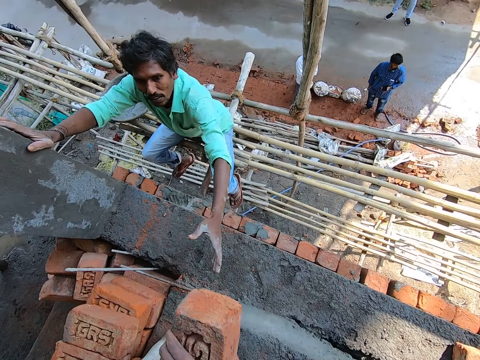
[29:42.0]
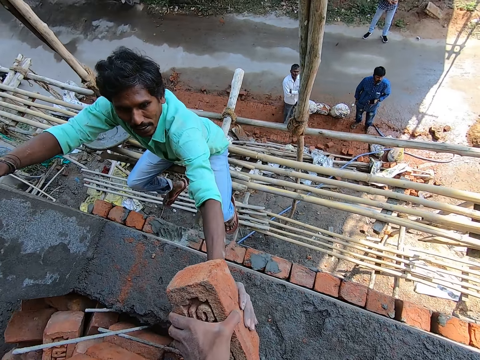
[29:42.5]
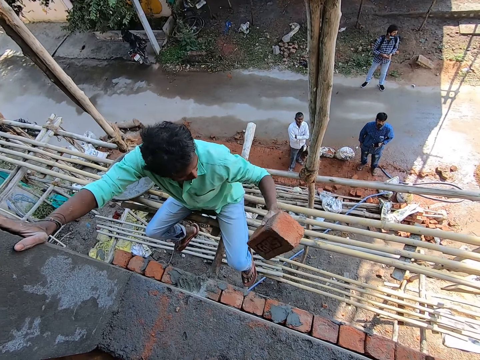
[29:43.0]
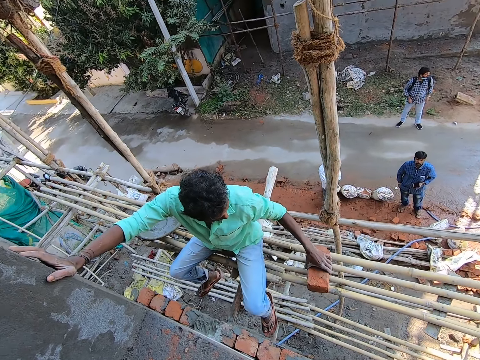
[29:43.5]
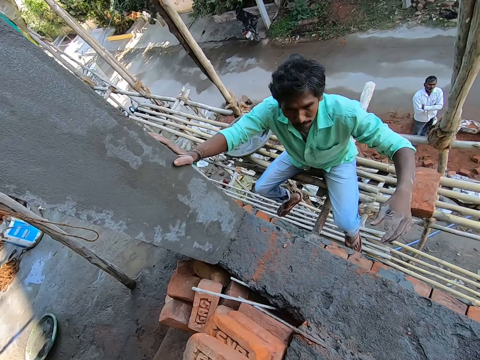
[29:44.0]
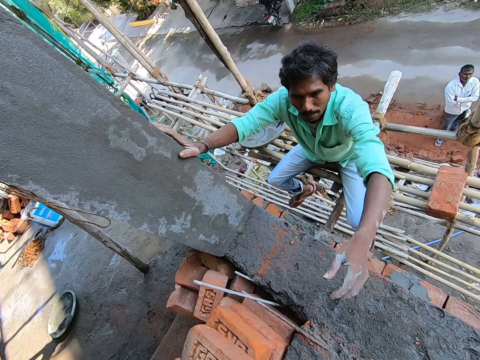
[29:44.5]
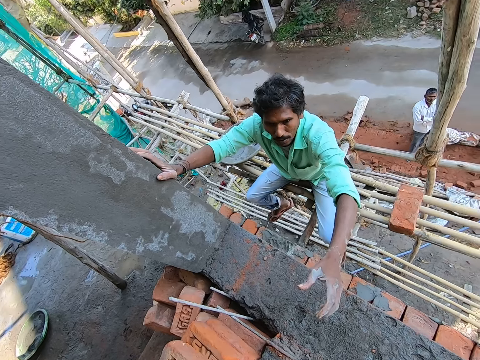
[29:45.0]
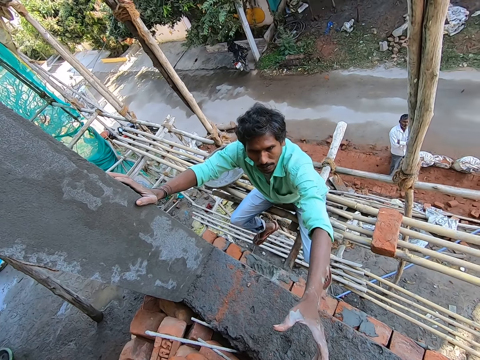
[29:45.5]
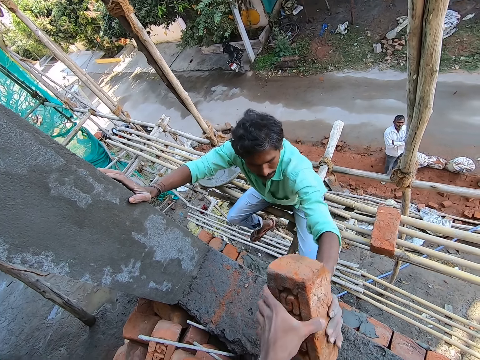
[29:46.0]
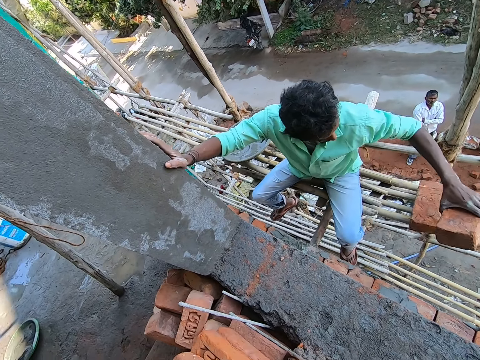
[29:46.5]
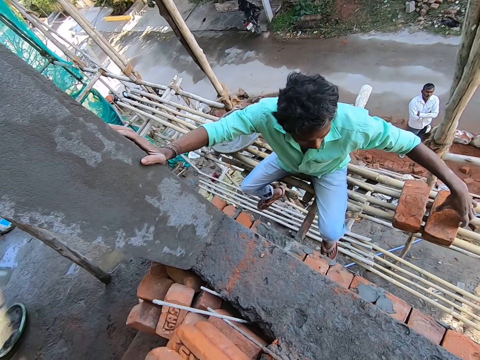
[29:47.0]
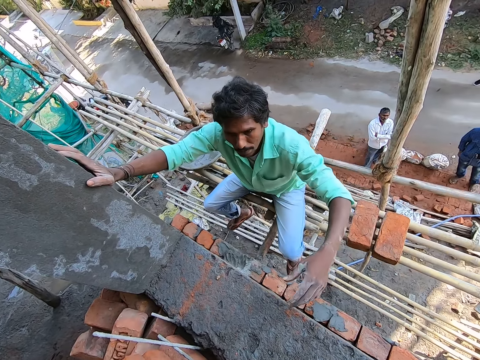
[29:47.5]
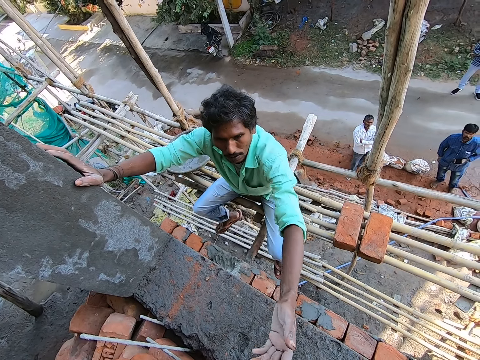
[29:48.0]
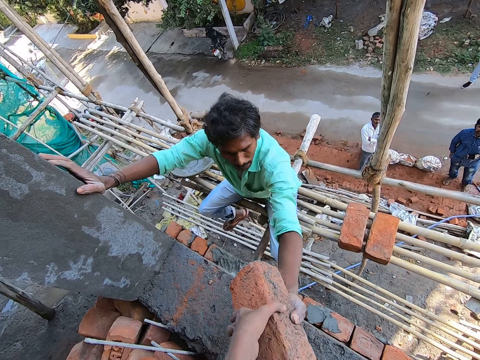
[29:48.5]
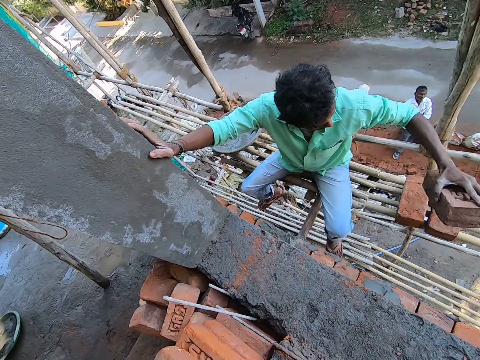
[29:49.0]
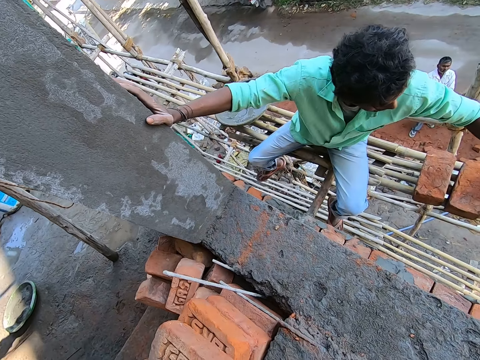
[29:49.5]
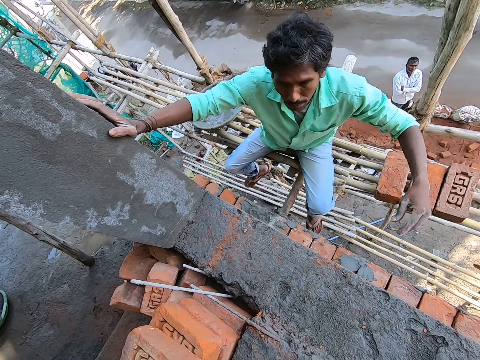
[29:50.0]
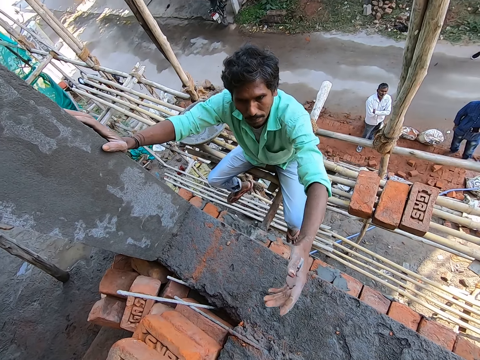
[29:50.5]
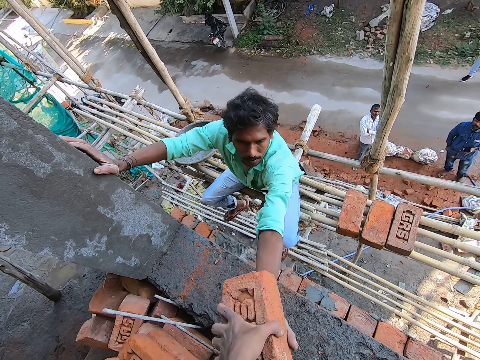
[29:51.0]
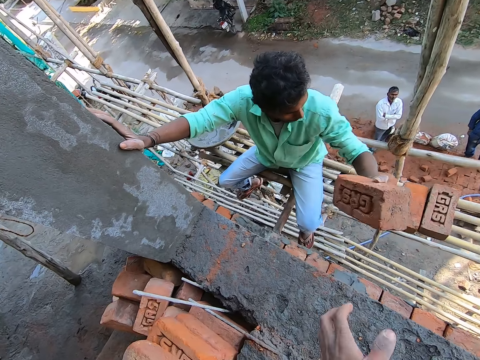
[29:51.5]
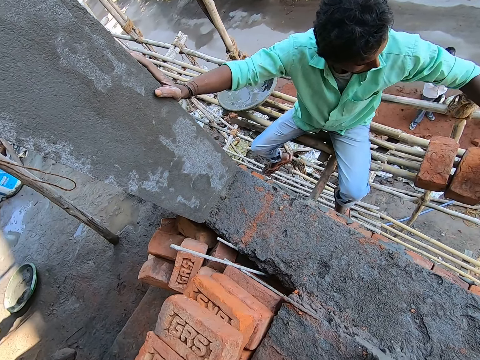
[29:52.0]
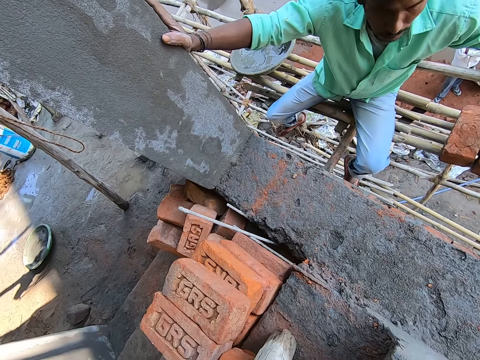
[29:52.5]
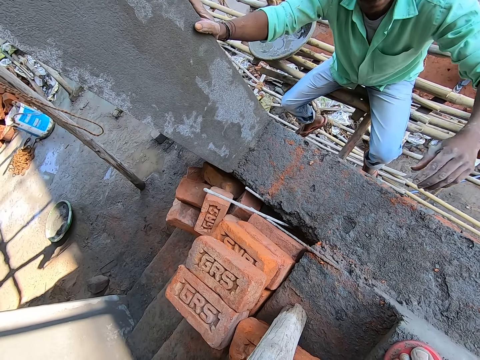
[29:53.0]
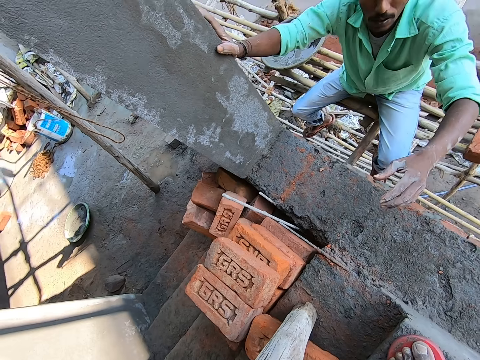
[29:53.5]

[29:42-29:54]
The camera wearer stretches a brick towards the man. The man collects the brick from the camera wearer with his left hand and drops the brick on the bamboo scaffolding with his left hand. The man collects a brick from the camera wearer with his left hand. The camera wearer hands the man a brick. The man drops the brick on the bamboo scaffolding with his left hand. The man collects a brick from the camera wearer with his left hand. The camera wearer hands the man a brick. The man drops the brick on the bamboo scaffolding with his left hand. The camera wearer converses with the man. The man collects a brick from the camera wearer with his left hand. The camera wearer hands the man a brick. The man drops the brick on the bamboo scaffolding with his left hand.

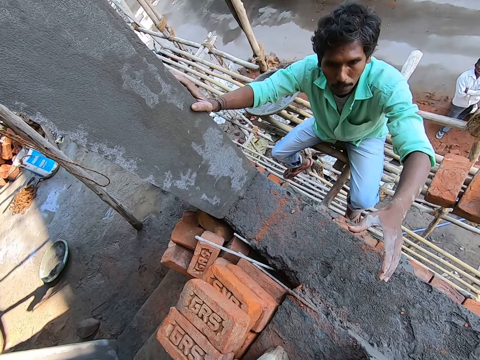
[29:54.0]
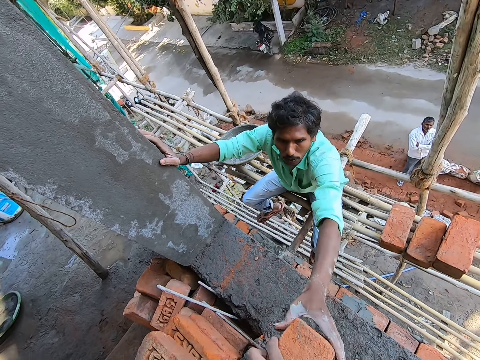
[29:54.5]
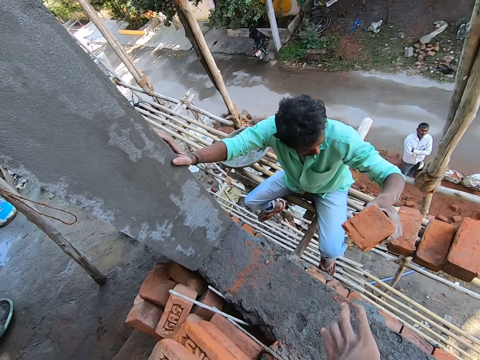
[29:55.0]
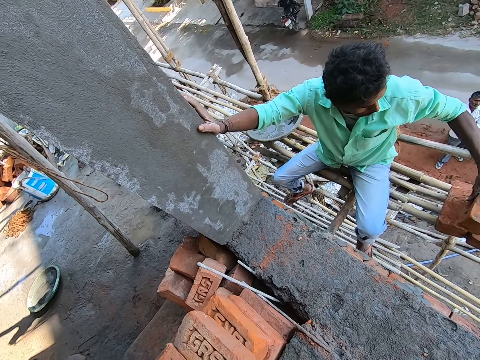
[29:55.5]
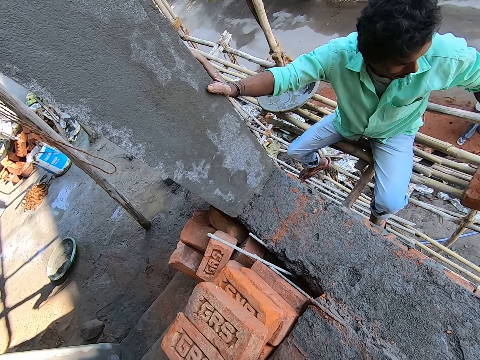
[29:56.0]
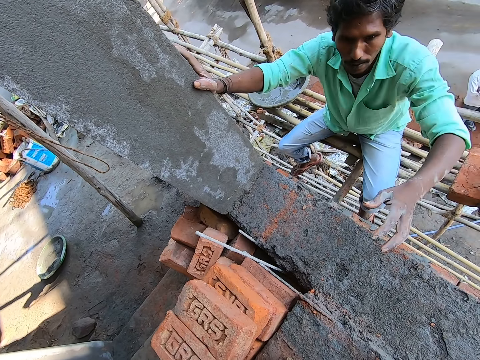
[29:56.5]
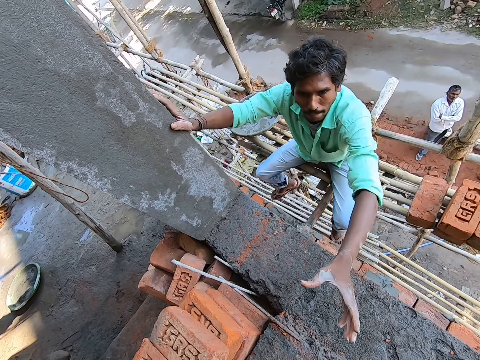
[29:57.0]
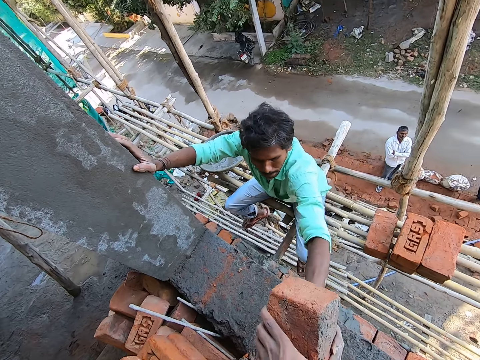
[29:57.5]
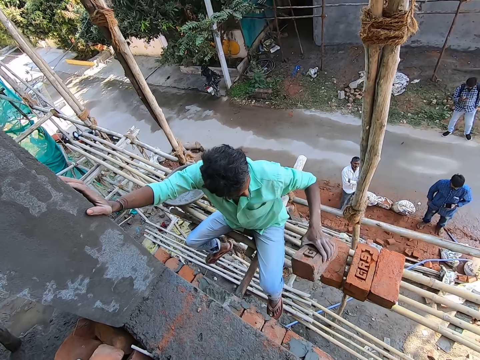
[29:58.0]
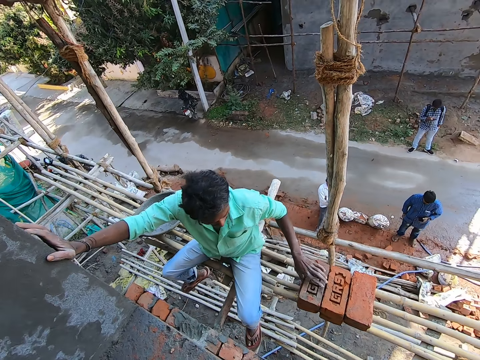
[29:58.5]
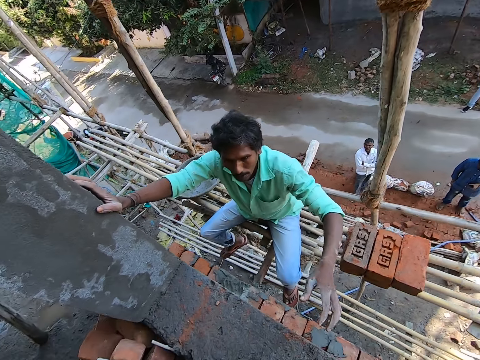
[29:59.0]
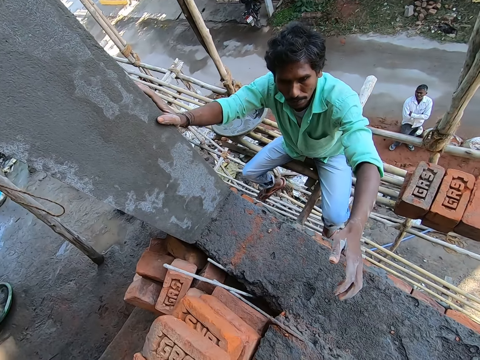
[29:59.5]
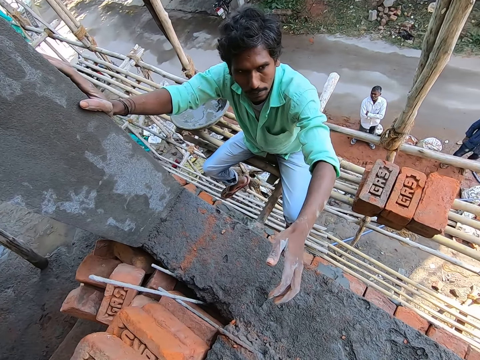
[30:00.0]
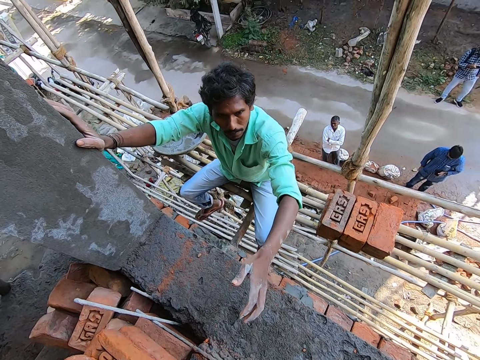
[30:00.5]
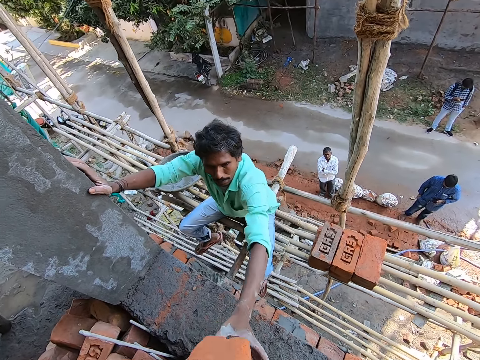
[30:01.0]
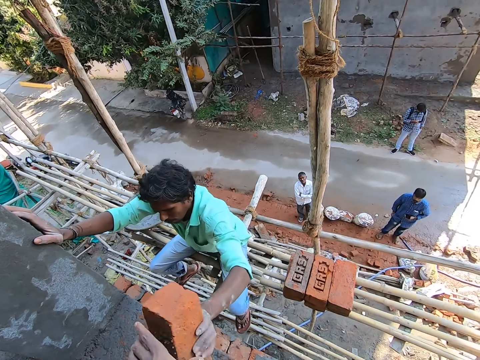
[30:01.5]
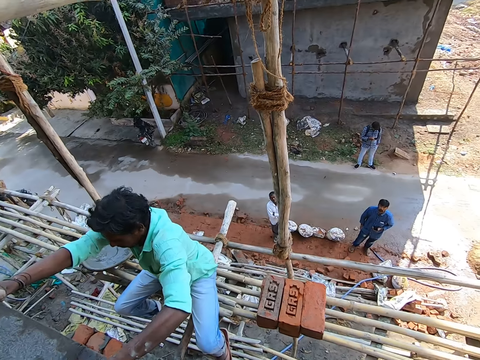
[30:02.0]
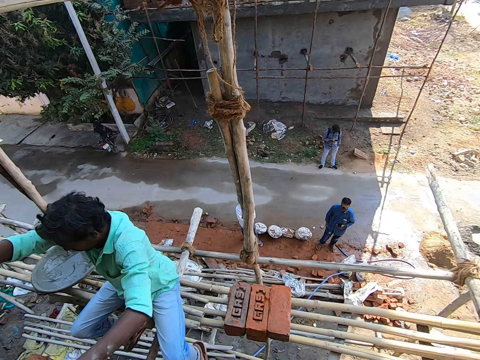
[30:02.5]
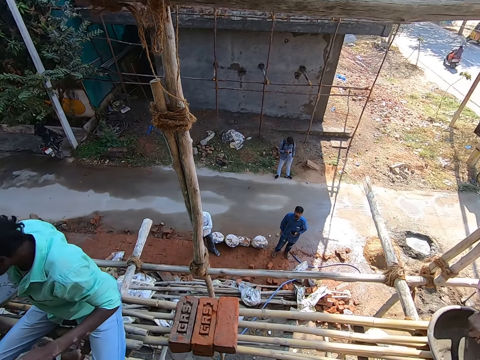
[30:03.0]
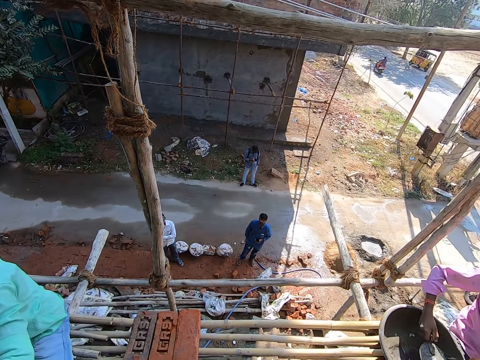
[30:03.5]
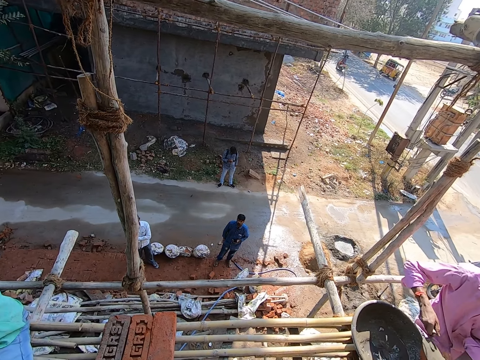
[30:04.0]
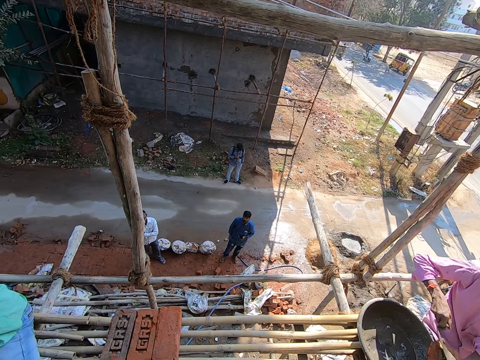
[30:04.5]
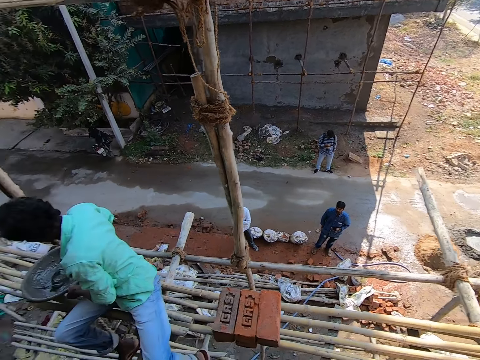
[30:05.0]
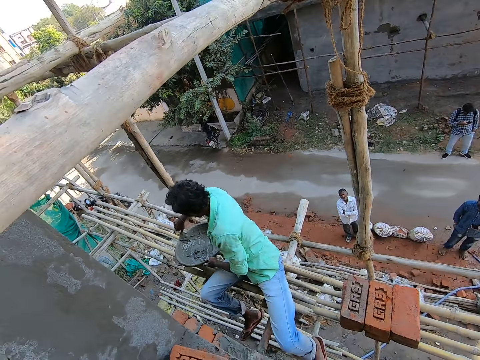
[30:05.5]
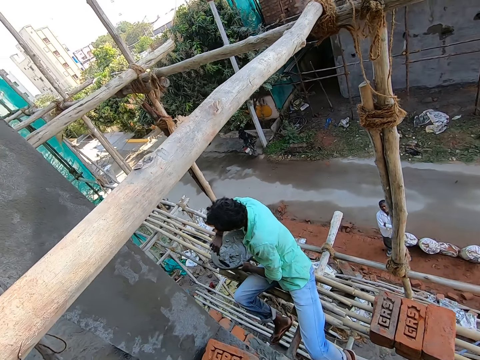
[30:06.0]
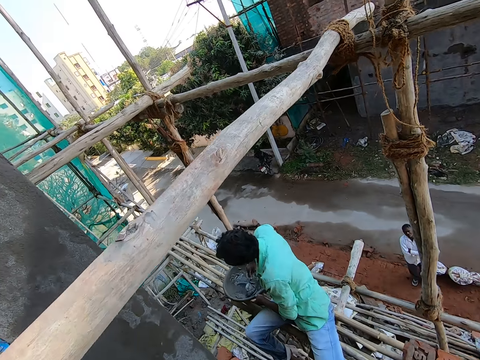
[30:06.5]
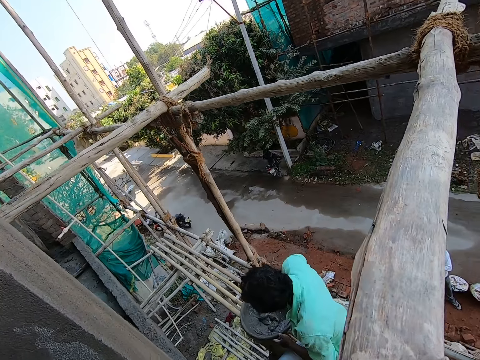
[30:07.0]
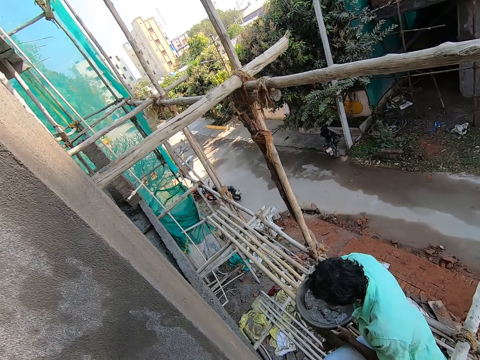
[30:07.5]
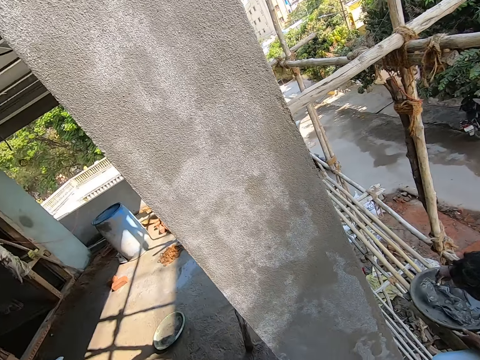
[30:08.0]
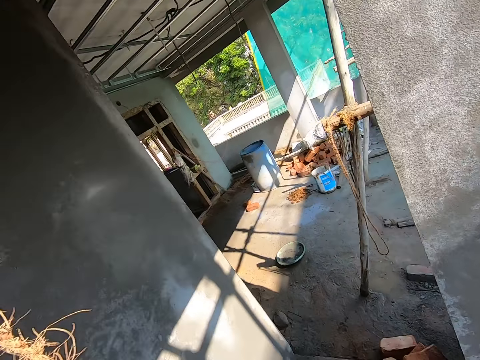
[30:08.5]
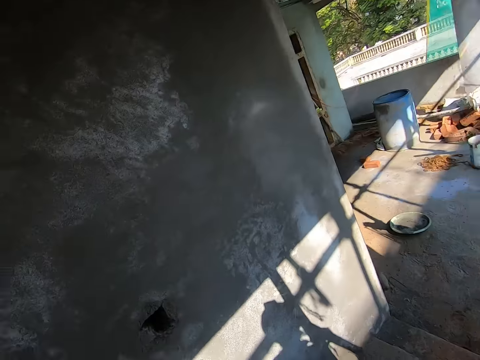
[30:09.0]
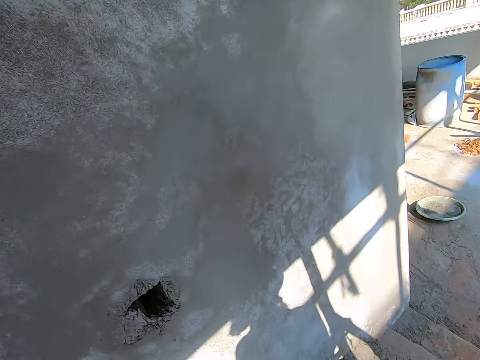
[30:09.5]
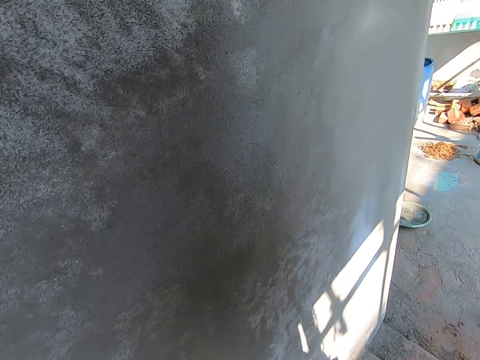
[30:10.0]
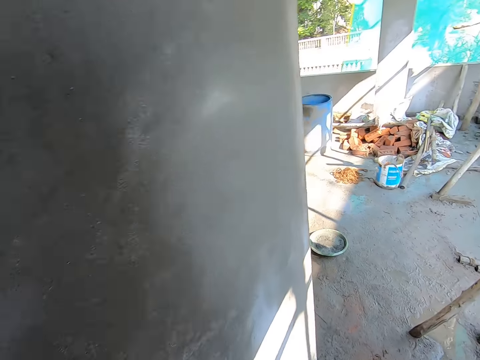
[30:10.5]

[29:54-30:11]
A man talks to the camera wearer. The camera wearer passes a brick to the man with his left hand. The man drops the brick on the bamboo scaffolding with his left hand. The camera wearer passes a brick to the man with his left hand. He talks to the man. The man drops the brick on the bamboo scaffolding with his left hand. The camera wearer passes a brick to the man with his left hand. He talks to the man. Another man scoops cement from the bowl with a trowel in his right hand. The camera wearer looks around. The first man mixes cement in the bowl with the trowel in his right hand. The camera wearer turns around.
